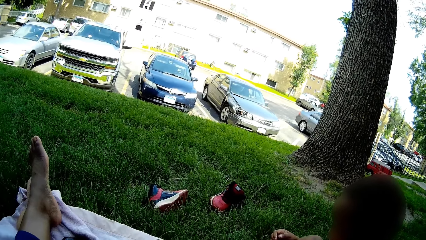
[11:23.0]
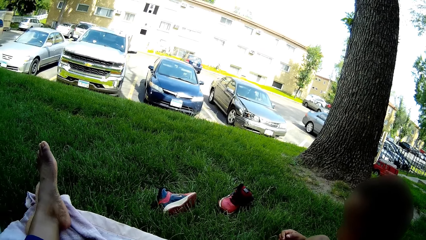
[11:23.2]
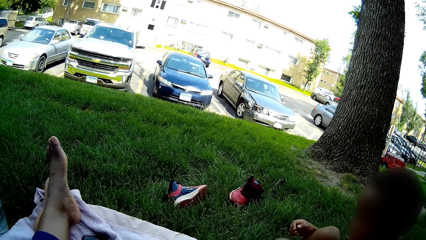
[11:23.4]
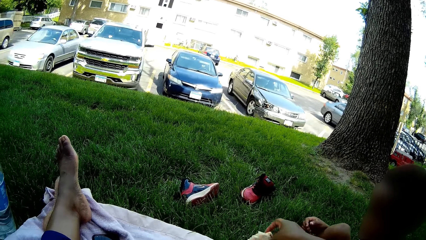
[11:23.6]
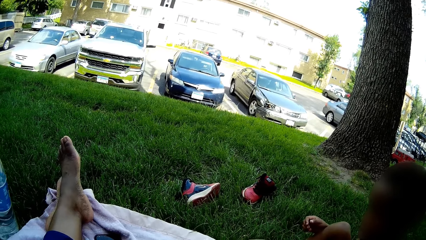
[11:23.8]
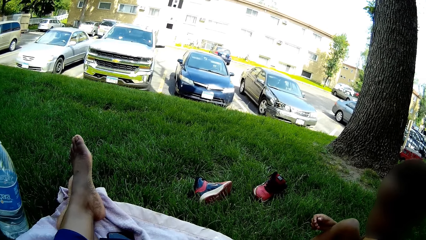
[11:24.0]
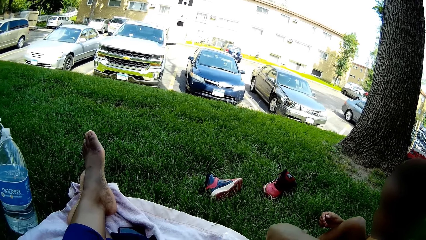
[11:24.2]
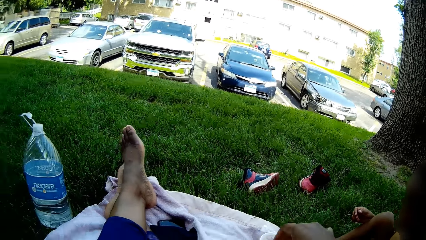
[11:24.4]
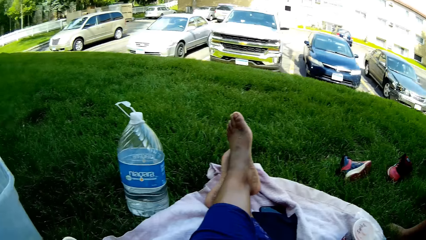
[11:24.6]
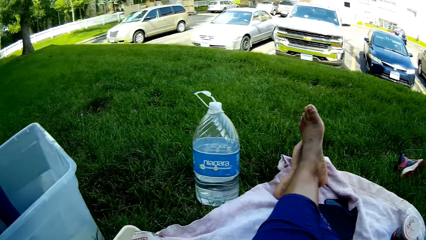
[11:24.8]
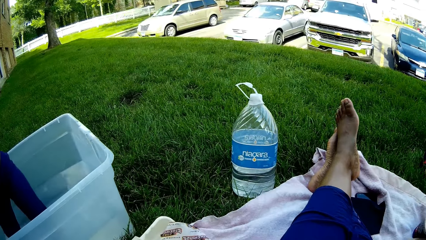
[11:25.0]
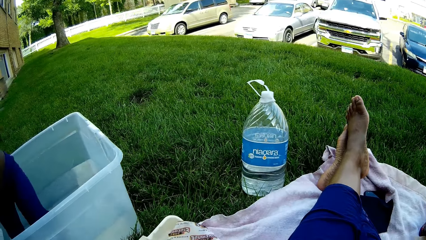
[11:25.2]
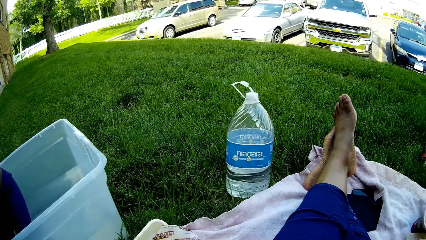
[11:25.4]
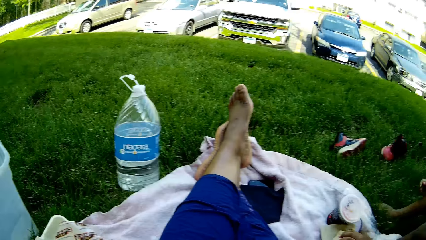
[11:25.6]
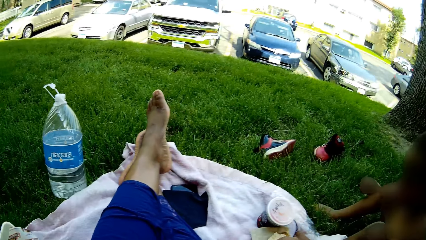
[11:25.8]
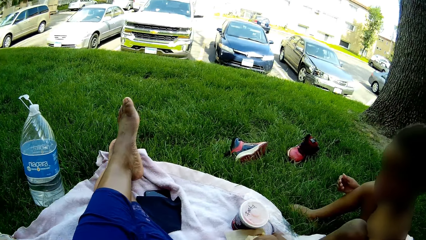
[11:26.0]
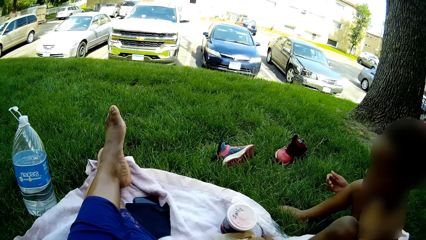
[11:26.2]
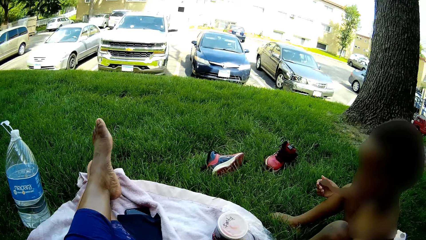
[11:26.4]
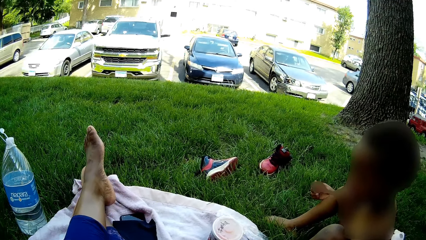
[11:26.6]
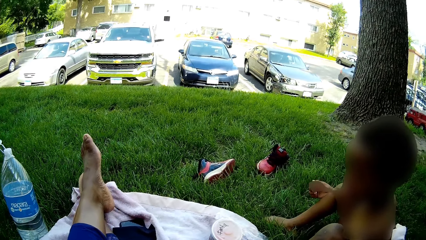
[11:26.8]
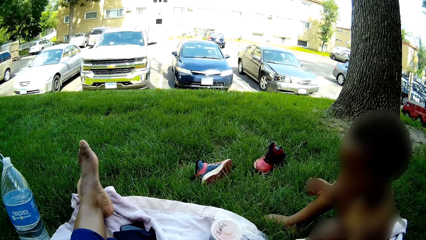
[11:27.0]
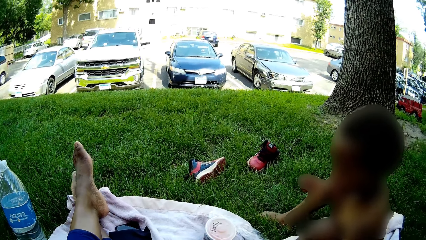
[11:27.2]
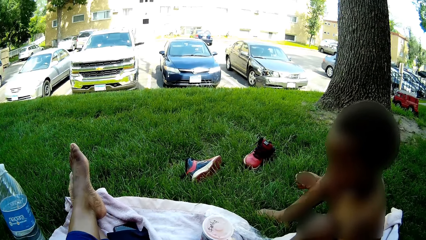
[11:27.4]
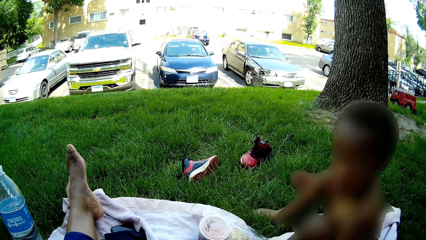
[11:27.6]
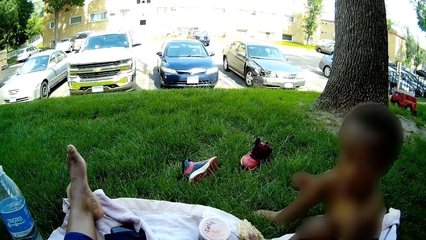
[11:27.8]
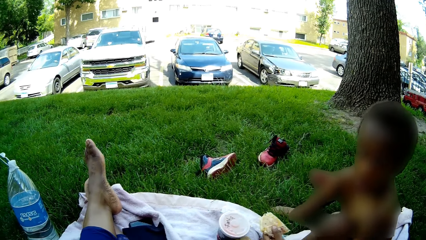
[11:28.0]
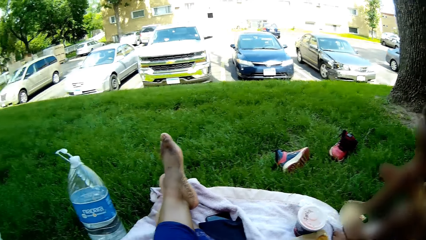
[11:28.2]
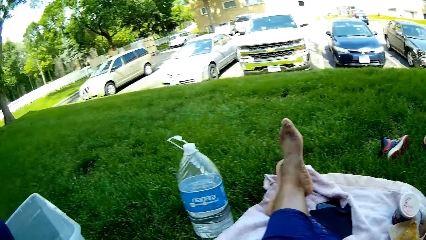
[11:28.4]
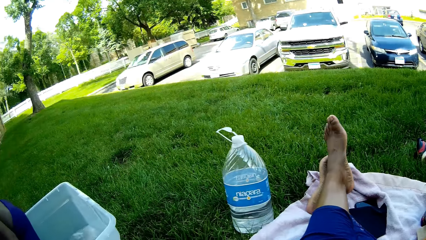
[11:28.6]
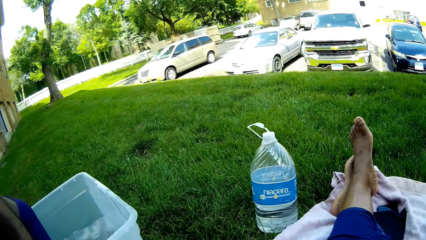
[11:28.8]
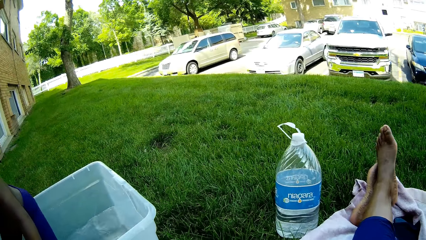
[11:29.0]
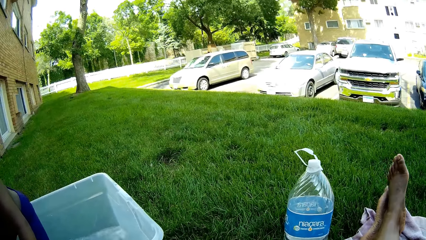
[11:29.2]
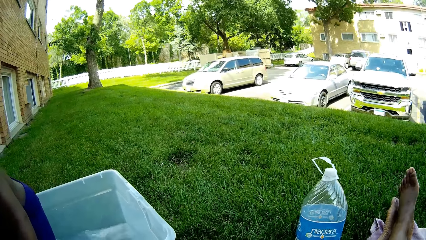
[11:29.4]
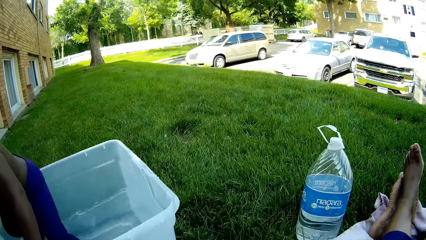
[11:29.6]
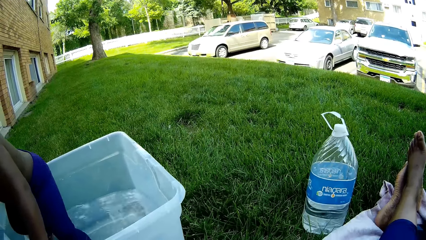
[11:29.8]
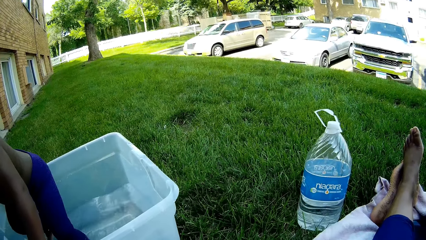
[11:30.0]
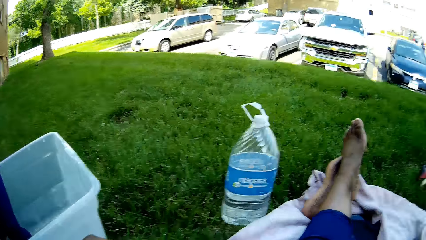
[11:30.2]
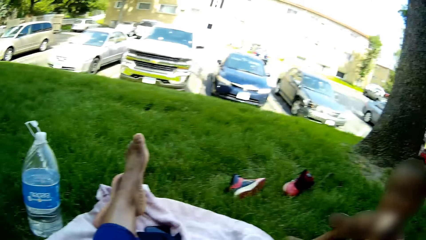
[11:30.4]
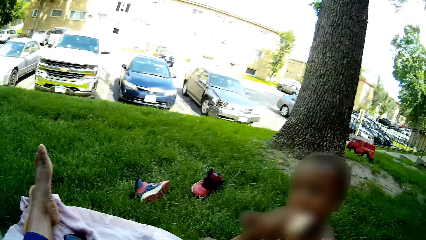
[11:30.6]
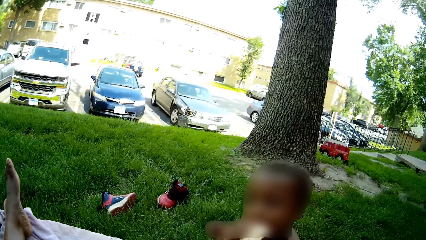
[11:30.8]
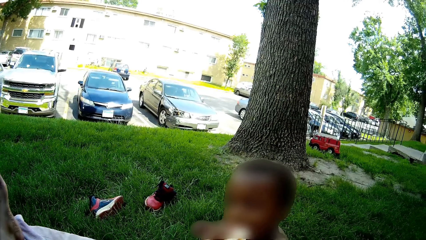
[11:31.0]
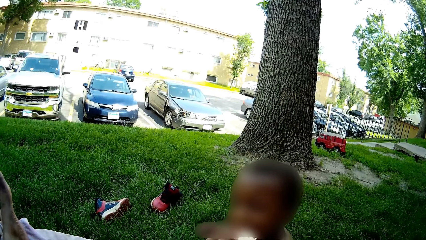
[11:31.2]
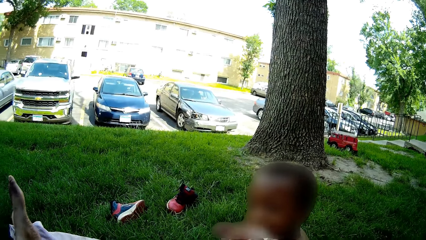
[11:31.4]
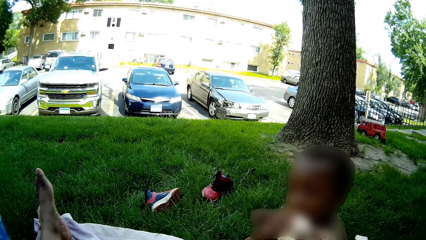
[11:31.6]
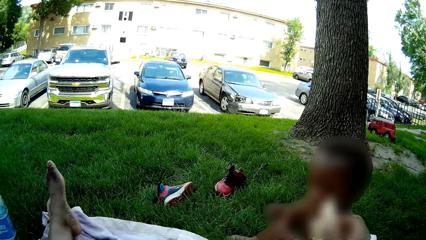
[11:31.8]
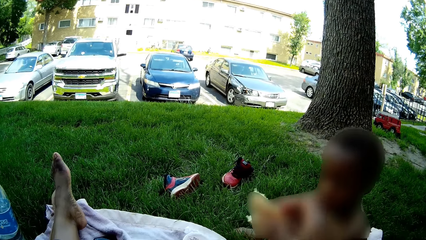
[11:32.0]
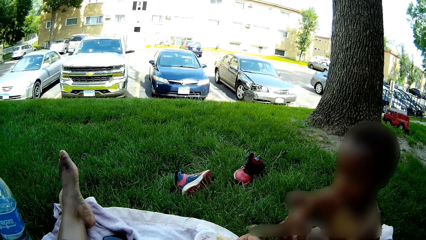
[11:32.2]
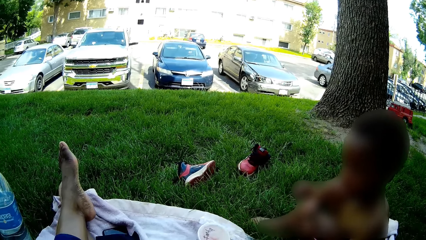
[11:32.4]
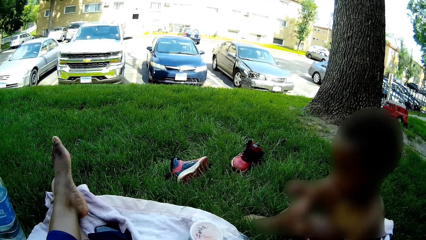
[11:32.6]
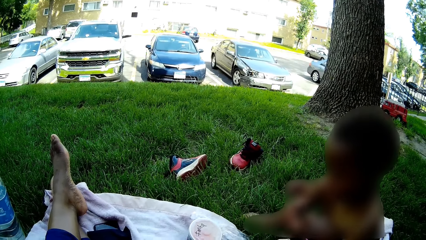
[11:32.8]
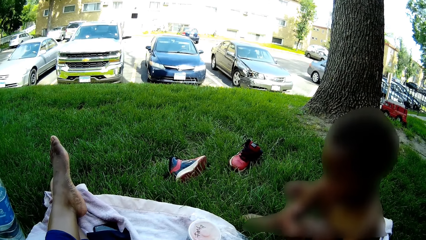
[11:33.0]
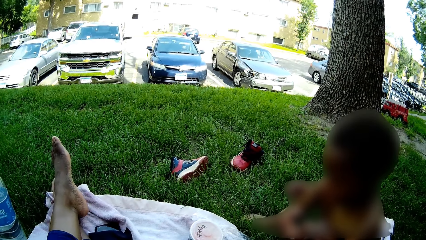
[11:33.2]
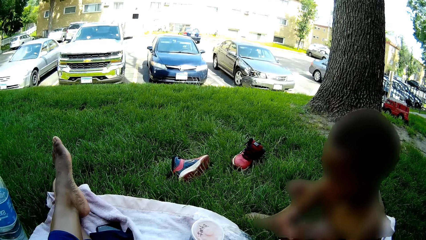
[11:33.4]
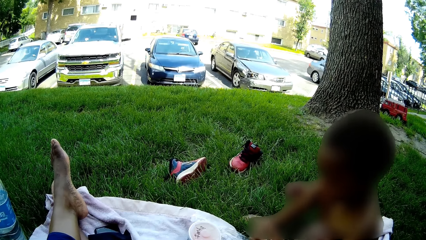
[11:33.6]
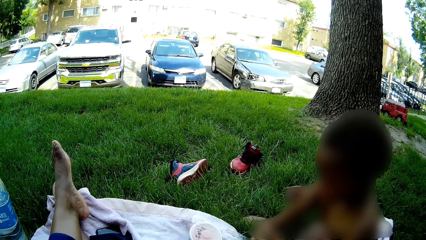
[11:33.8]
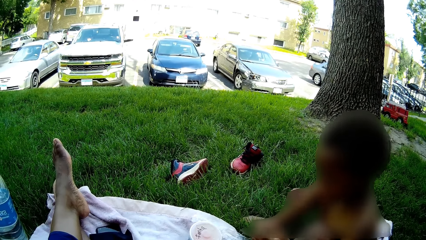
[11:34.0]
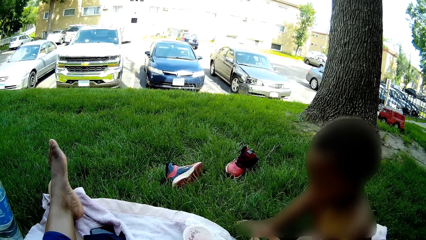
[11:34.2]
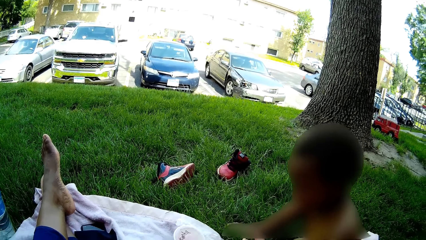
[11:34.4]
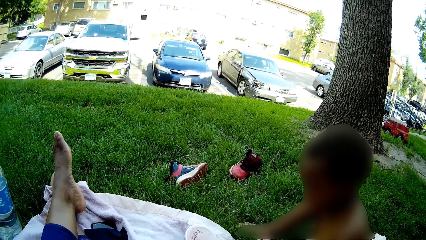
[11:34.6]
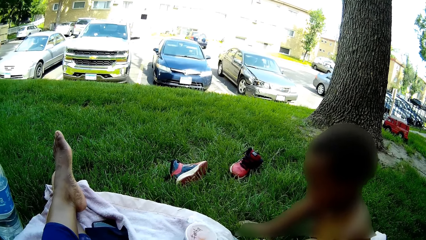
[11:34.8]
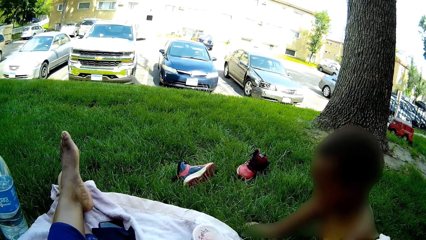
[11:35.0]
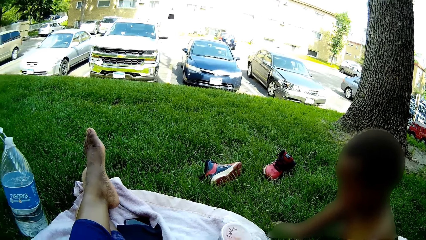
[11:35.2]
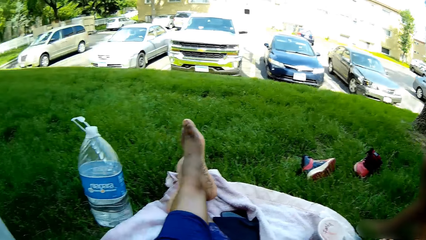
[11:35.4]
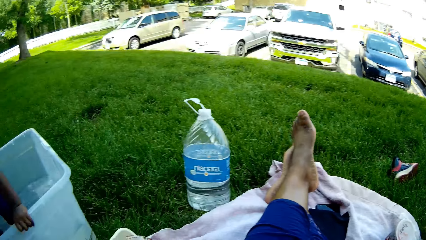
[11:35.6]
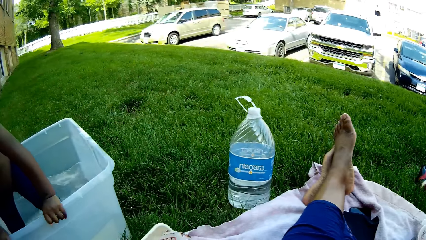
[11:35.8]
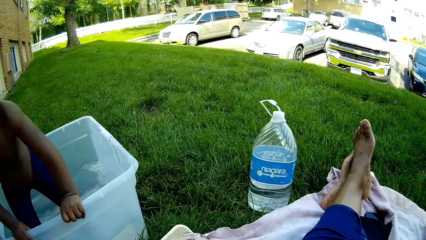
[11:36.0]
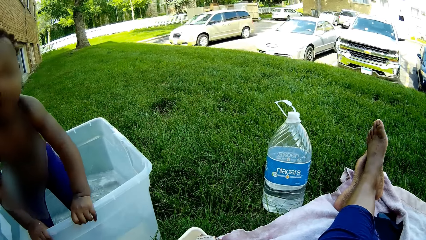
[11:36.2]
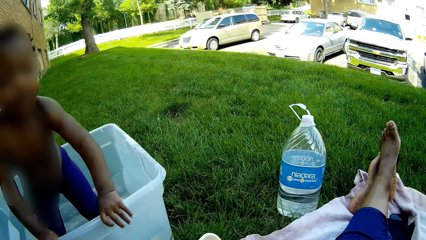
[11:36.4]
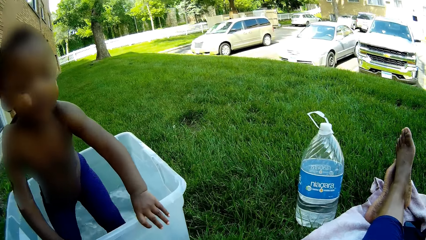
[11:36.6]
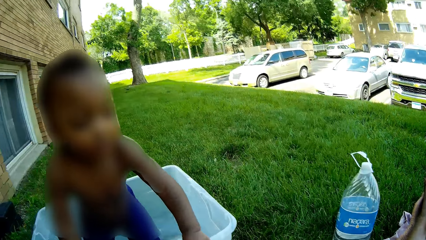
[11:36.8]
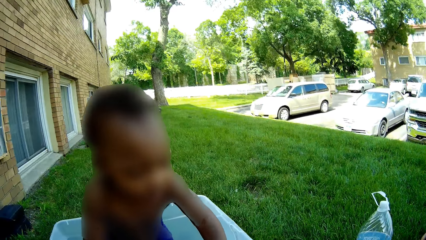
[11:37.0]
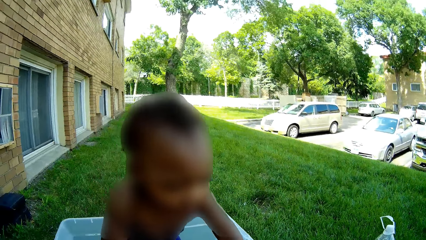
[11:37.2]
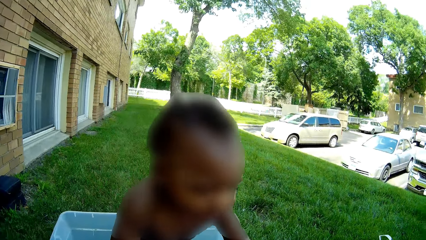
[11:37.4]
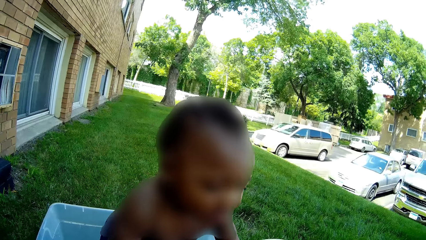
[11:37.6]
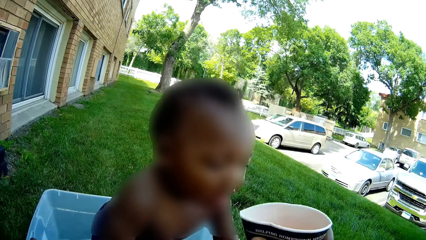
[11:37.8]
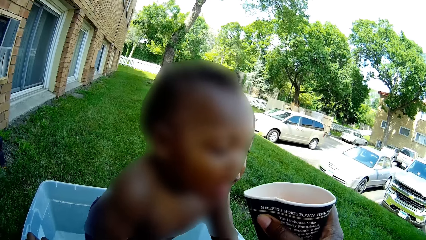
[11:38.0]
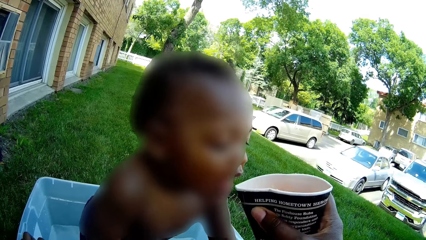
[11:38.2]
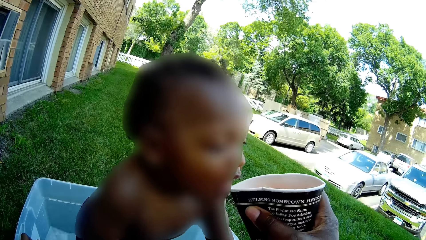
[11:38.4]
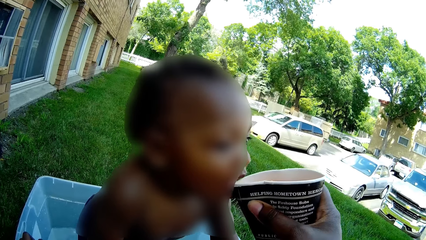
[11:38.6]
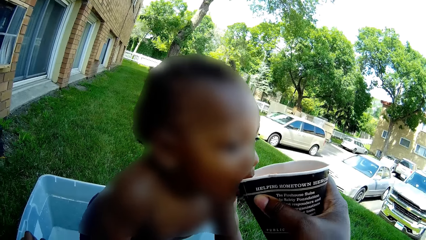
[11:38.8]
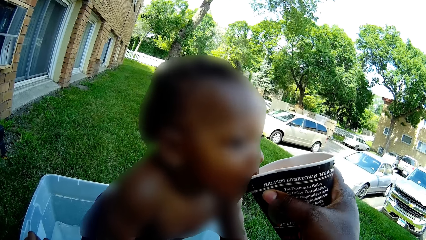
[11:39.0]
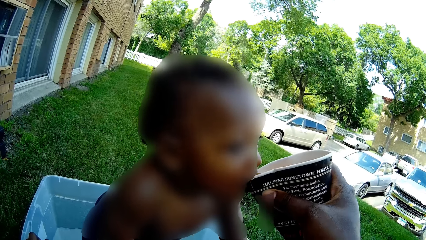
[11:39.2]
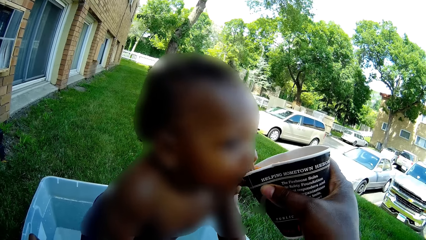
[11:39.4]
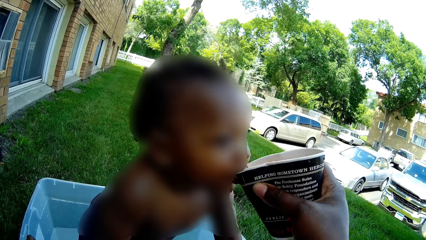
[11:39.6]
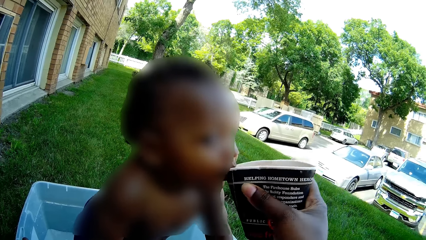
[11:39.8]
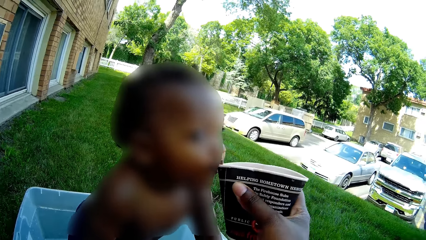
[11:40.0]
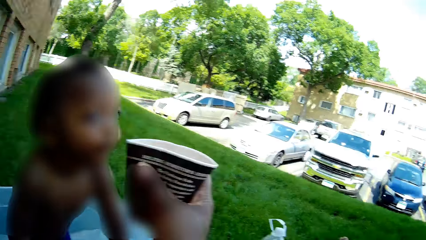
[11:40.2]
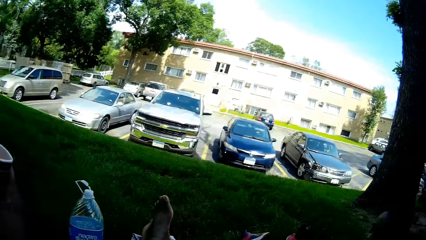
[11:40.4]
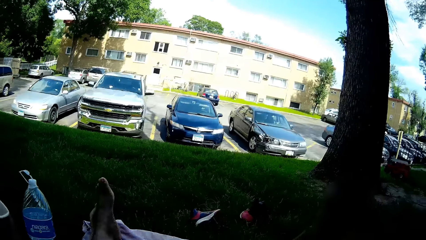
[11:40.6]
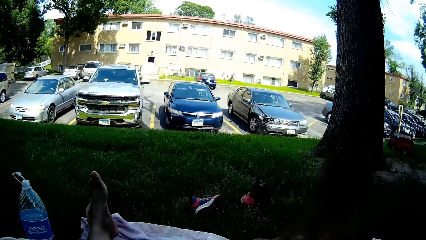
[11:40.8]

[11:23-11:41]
The camera wearer holds the burger in her right hand. She looks around the open field. She interacts with a boy. The boy holds the burger in his left hand. The camera wearer talks with another boy. The first boy eats the burger in his right hand. The camera wearer takes the burger from the other boy with her right hand. She looks around the open field. The other boy talks with the camera wearer. The camera wearer feeds the other boy the drink in the cup with her right hand.
